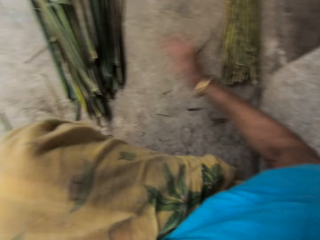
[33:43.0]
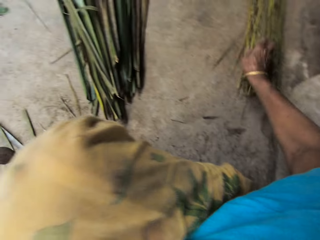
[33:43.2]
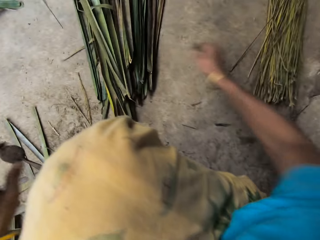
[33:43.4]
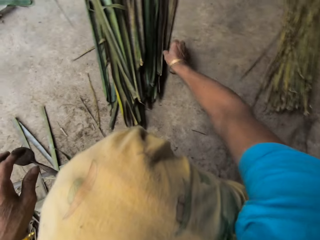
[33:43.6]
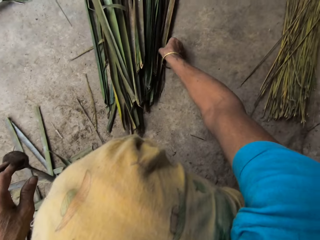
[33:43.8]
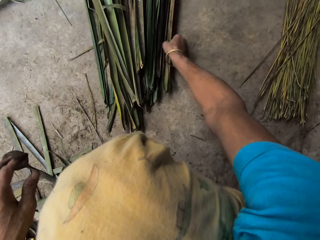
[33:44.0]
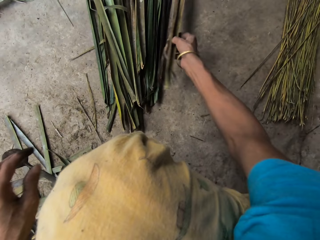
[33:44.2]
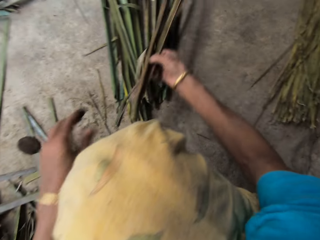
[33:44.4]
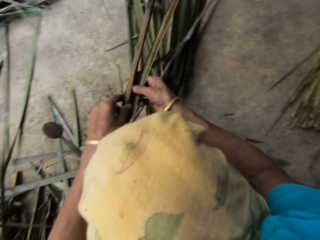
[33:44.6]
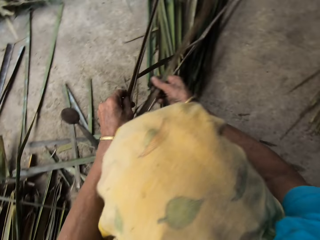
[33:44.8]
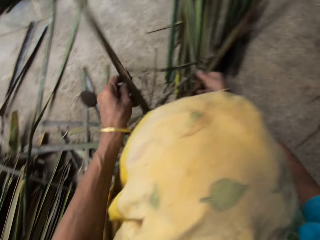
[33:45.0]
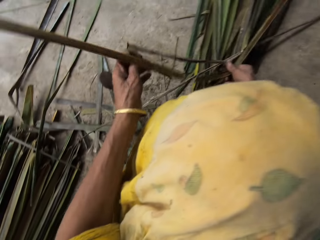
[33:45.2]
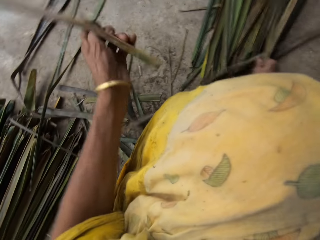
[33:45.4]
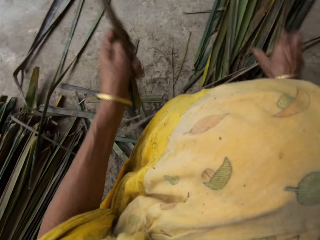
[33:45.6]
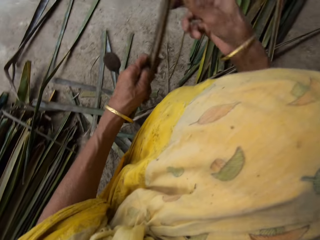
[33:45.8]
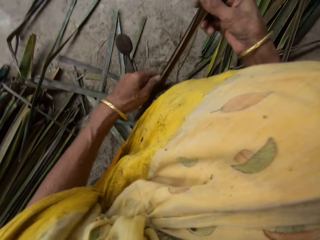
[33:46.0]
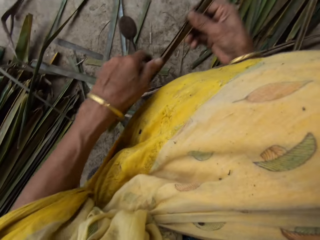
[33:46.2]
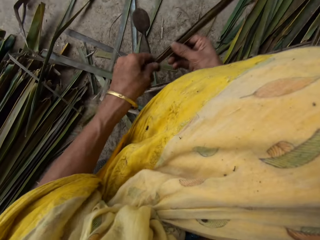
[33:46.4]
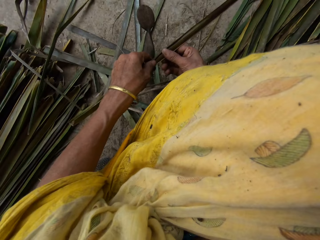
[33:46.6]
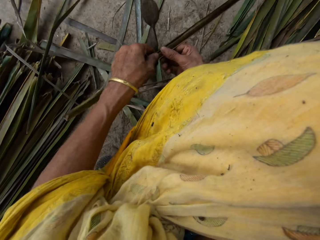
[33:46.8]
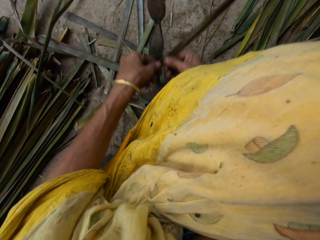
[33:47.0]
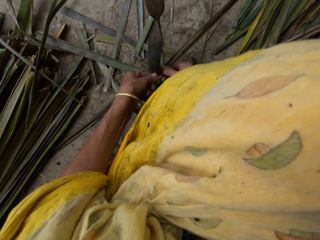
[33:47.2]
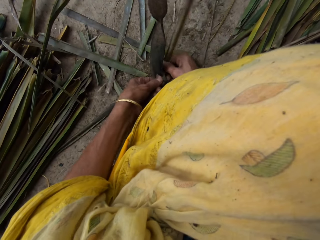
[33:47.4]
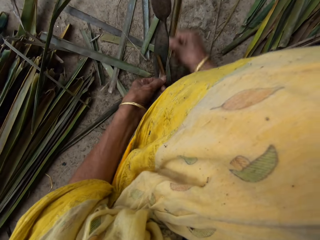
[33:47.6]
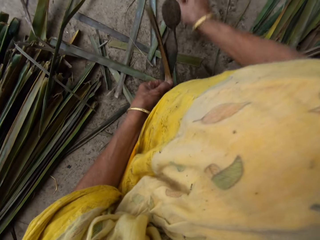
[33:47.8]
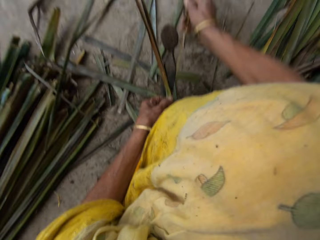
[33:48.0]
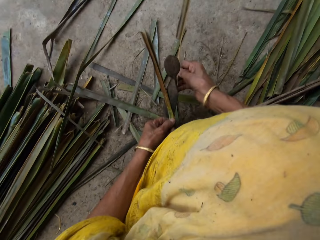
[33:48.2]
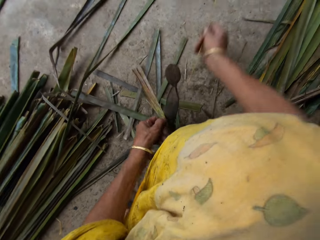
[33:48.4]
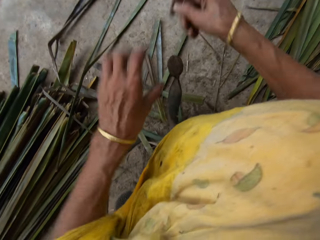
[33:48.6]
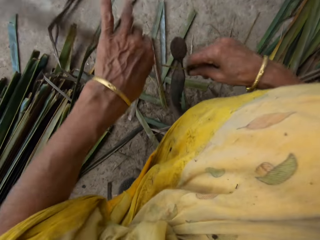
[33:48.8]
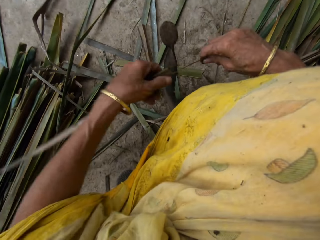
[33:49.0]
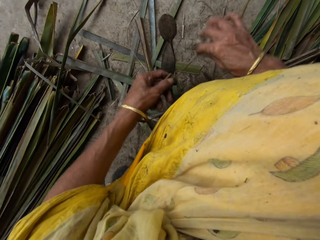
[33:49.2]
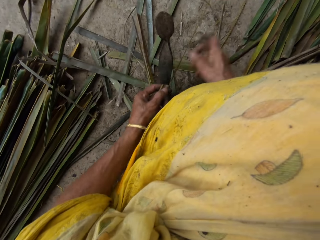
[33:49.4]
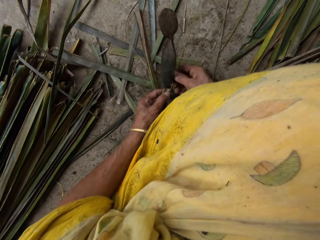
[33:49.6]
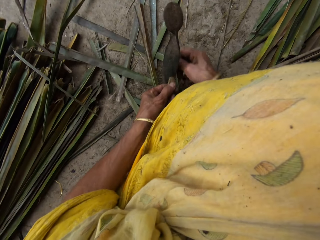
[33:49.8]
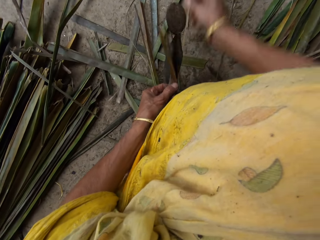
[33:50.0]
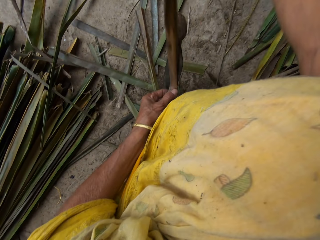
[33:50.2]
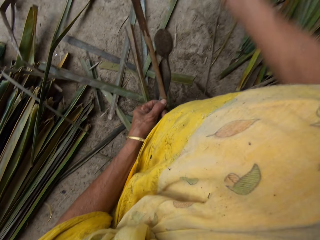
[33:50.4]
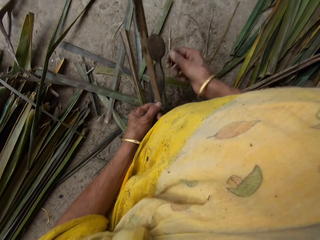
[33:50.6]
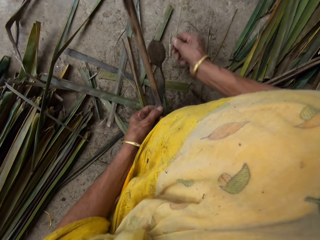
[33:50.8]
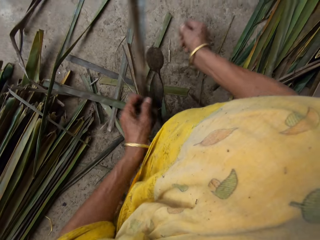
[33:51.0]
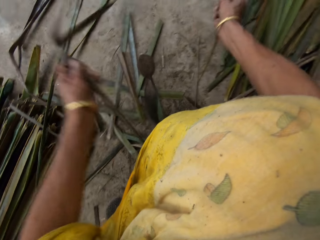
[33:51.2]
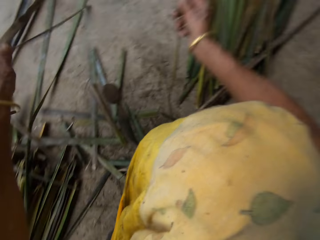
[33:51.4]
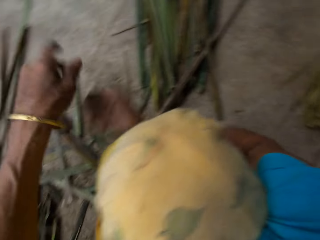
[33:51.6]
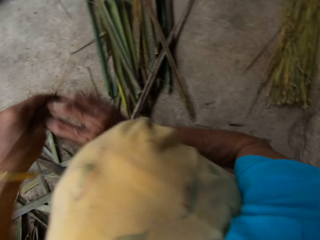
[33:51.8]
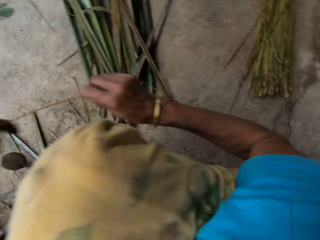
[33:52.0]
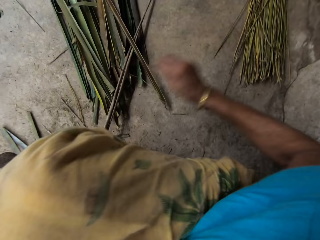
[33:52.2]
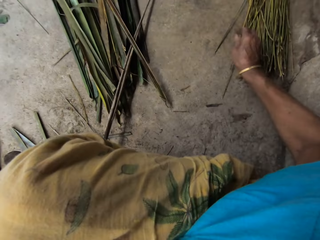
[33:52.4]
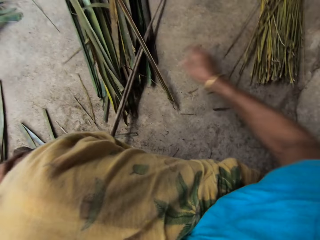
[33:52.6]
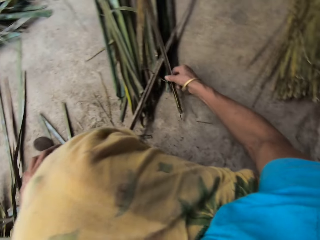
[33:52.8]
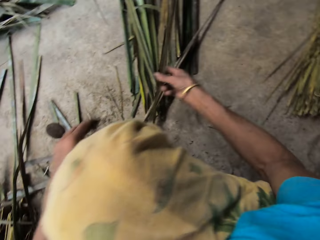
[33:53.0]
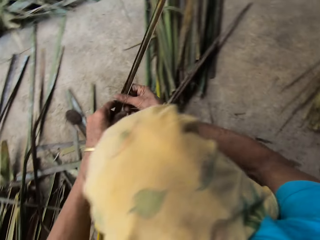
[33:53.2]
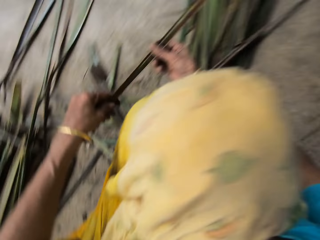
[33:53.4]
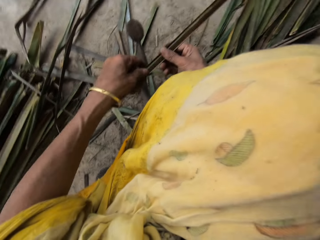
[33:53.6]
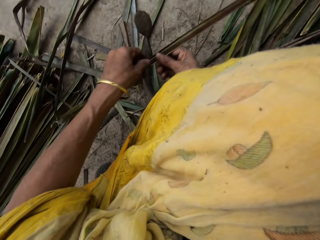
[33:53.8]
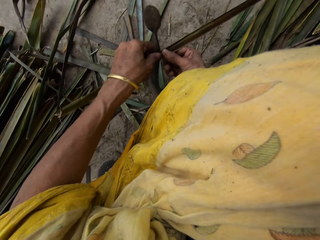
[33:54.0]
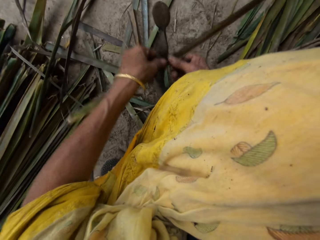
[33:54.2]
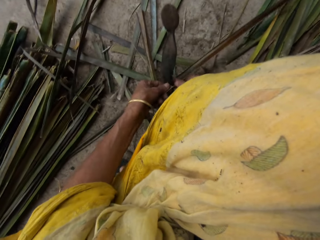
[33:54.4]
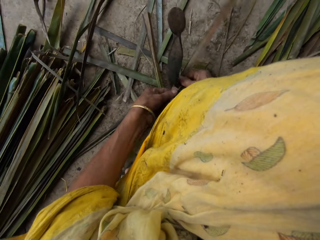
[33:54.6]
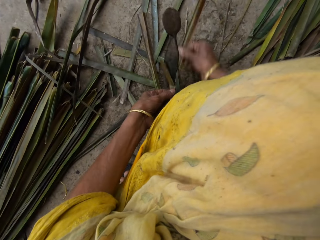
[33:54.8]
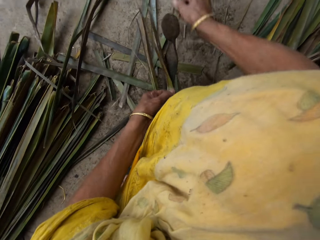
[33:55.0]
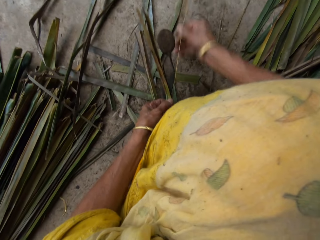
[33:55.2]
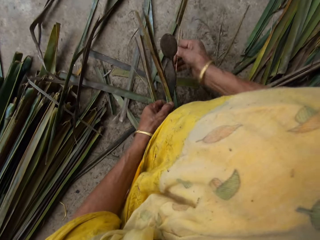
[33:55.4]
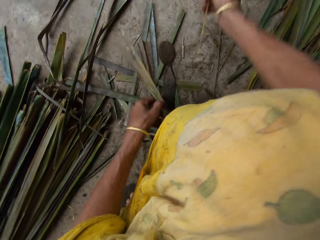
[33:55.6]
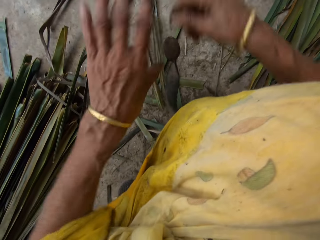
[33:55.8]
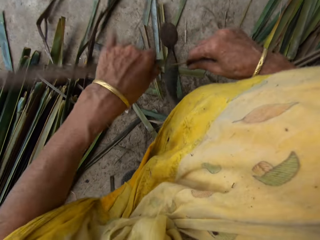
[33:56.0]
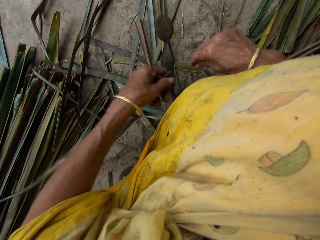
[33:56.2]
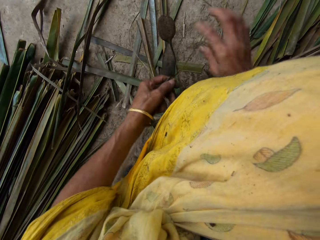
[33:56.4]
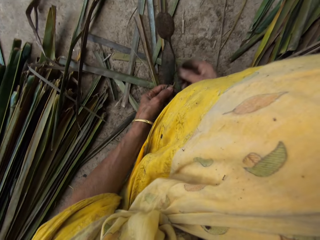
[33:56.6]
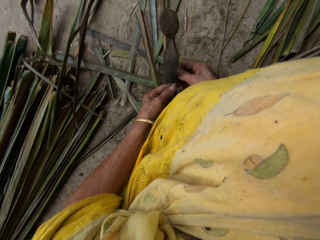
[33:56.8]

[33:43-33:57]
The camera wearer drops the twine on a pile of others on the floor. They put the piece of something down. They take another leaf from the floor. They hold the leaf. They remove the twine from the leaf. They cut the leaf with the knife into pieces. They drop the twine on a pile of others on the floor. They put the piece of something down. They take another leaf from the floor. They hold the leaf. They remove the twine from the leaf. They cut the leaf with the knife into pieces.

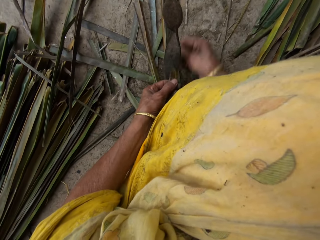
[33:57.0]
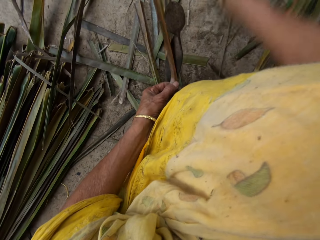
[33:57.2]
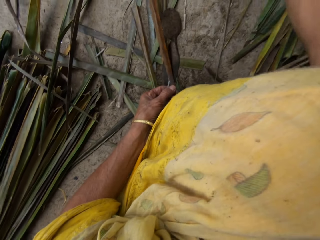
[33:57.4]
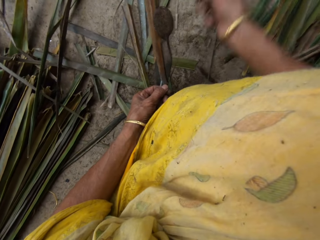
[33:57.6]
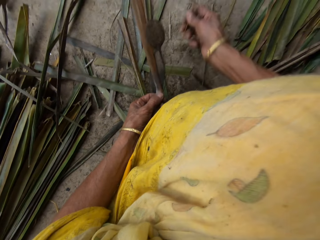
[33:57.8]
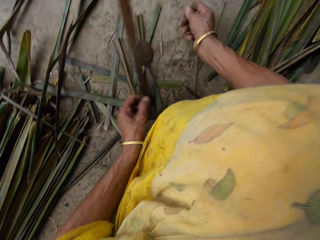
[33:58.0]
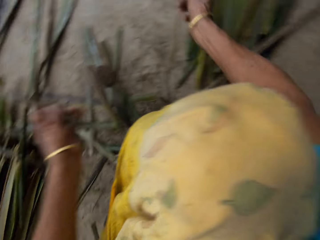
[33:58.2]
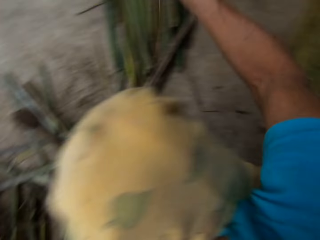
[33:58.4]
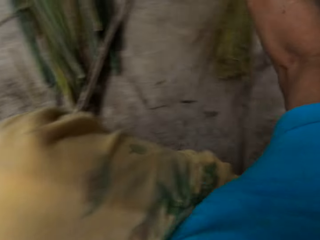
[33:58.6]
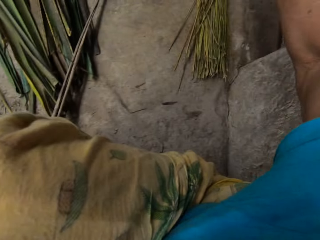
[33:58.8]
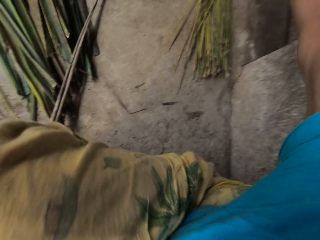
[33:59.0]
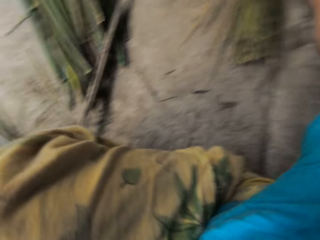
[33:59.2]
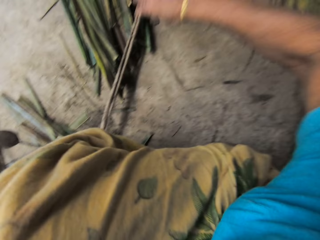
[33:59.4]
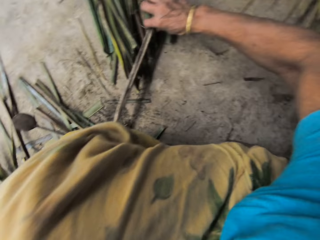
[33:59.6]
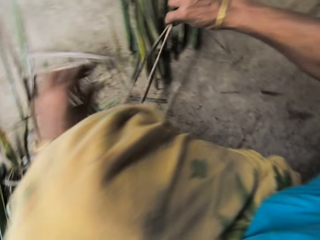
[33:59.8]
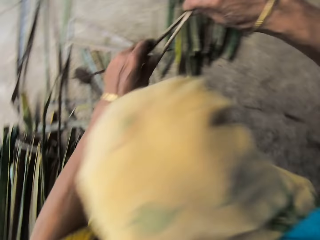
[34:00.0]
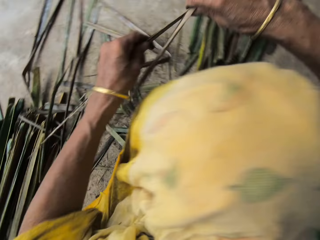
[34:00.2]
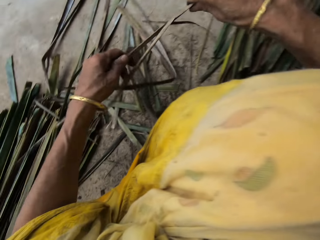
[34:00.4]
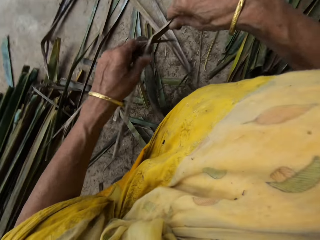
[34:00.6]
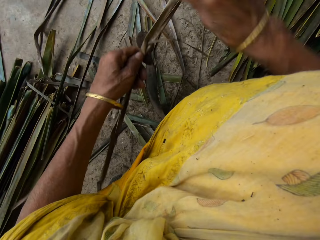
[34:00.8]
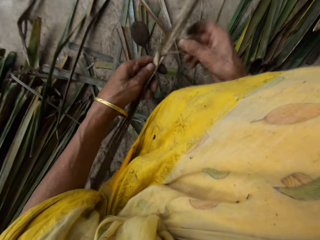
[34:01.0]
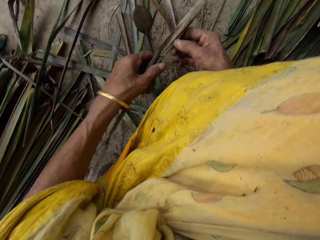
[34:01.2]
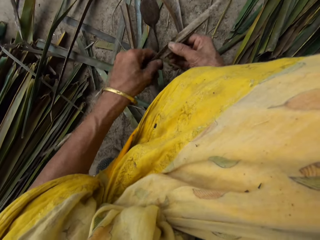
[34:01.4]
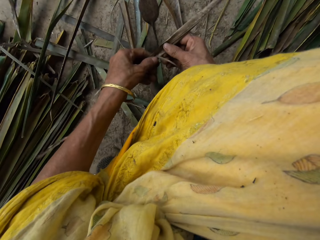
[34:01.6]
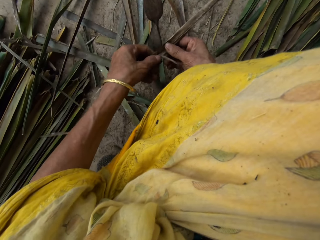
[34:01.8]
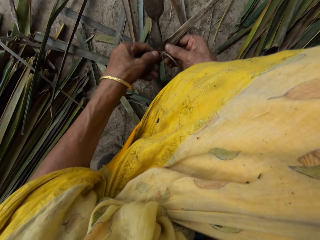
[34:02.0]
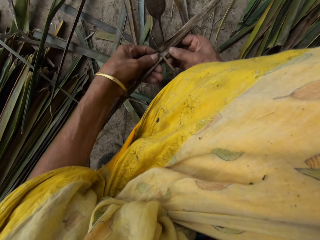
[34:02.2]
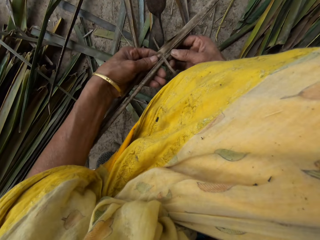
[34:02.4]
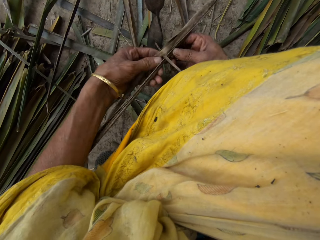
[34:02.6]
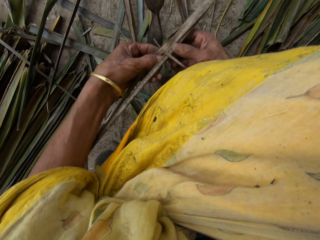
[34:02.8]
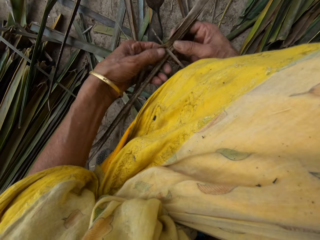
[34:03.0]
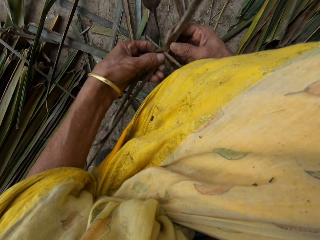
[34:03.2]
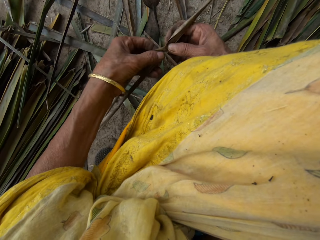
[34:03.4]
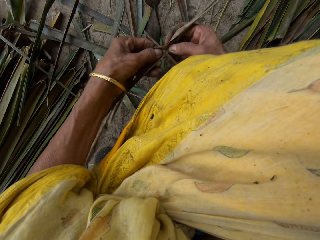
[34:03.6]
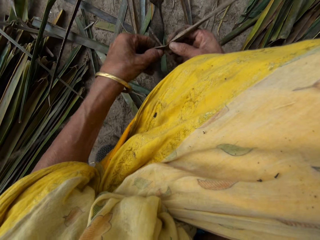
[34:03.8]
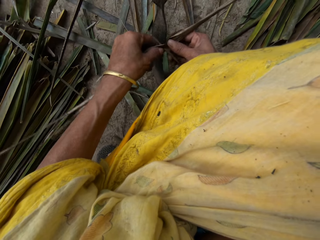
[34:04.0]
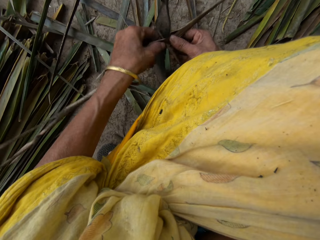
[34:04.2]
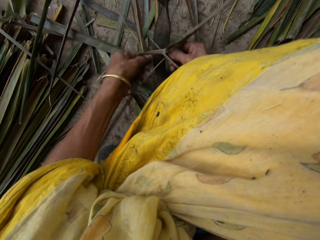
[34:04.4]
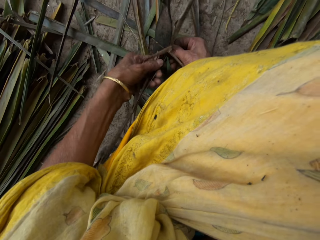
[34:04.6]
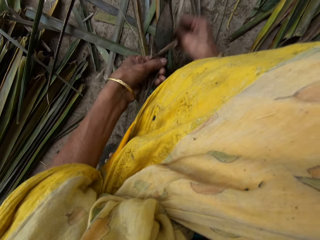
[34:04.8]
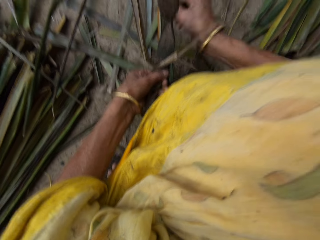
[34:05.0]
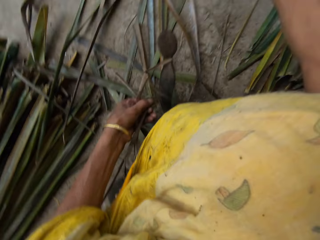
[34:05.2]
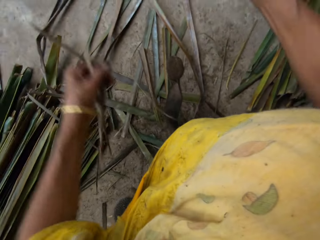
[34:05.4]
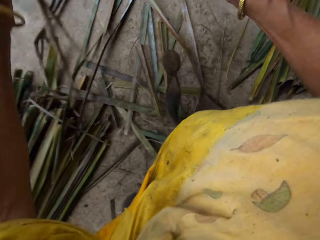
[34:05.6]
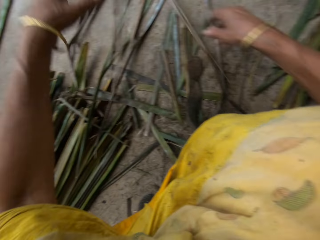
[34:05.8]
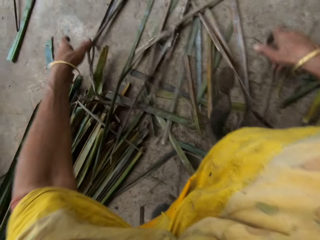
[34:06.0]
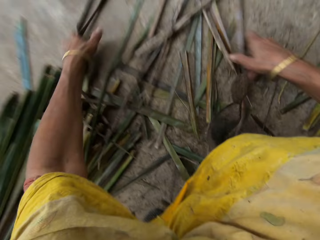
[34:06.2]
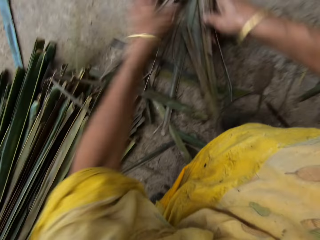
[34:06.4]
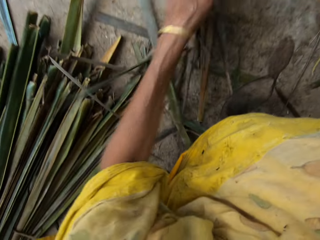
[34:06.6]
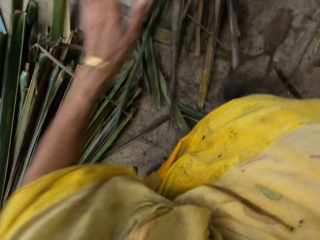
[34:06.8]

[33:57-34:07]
The camera wearer puts the piece of something down. They drop the twine on a pile of others on the floor. They take another leaf from the floor. They hold the leaf. They cut the leaf with the knife into pieces. They remove the twine from the leaf.
